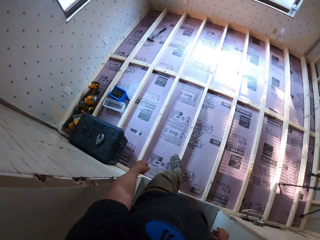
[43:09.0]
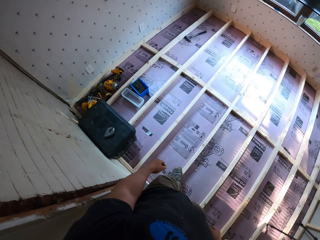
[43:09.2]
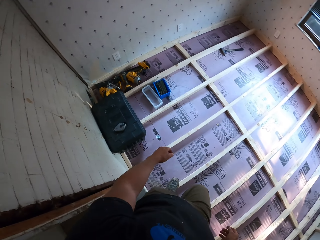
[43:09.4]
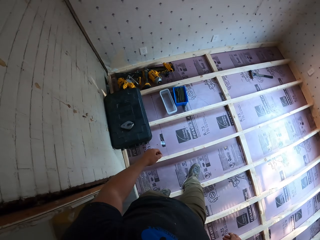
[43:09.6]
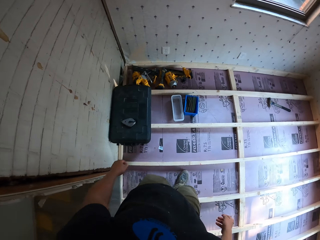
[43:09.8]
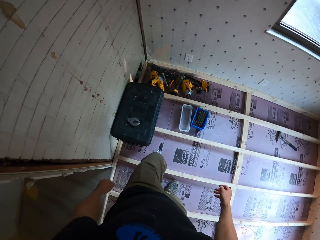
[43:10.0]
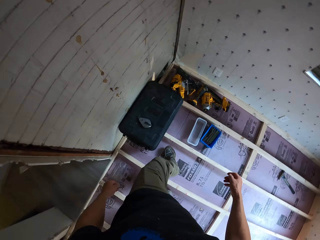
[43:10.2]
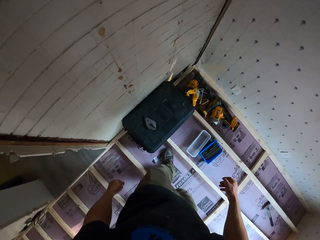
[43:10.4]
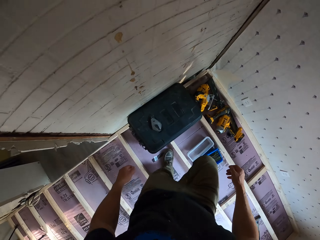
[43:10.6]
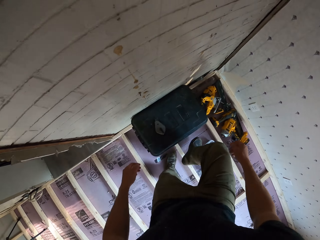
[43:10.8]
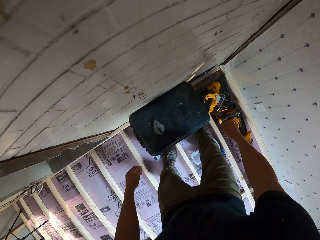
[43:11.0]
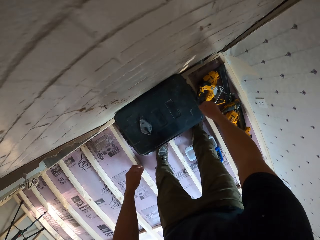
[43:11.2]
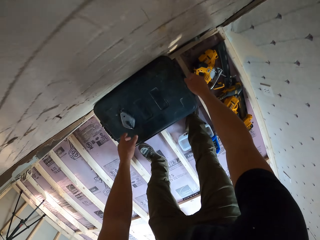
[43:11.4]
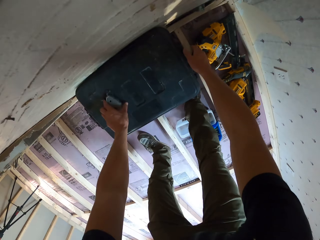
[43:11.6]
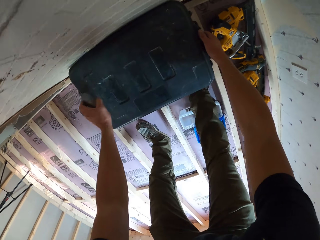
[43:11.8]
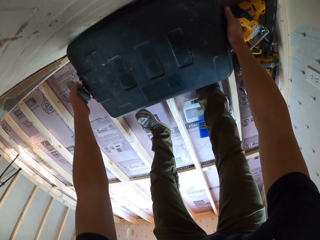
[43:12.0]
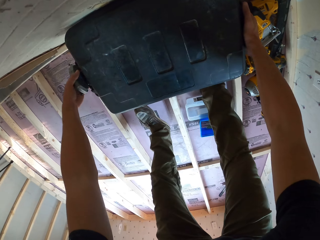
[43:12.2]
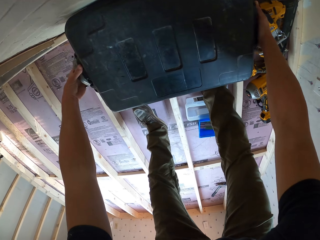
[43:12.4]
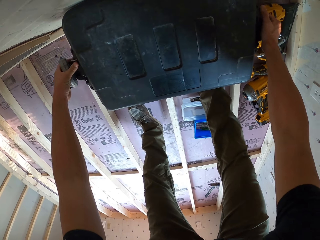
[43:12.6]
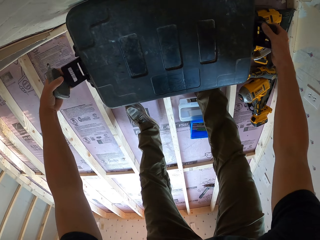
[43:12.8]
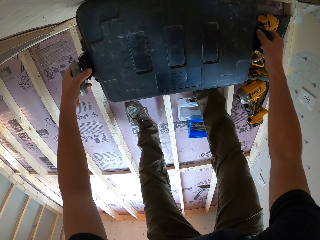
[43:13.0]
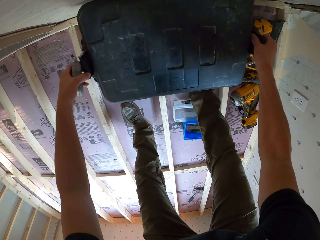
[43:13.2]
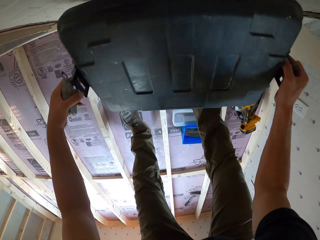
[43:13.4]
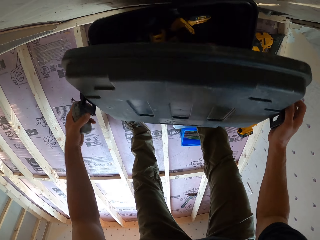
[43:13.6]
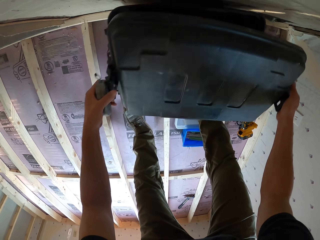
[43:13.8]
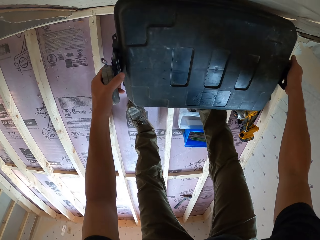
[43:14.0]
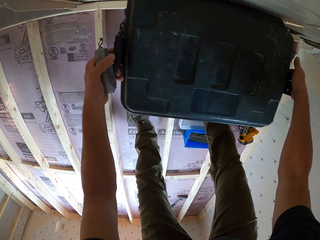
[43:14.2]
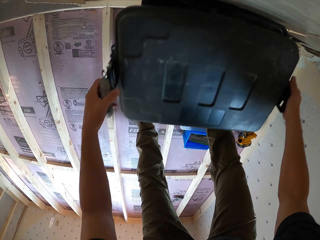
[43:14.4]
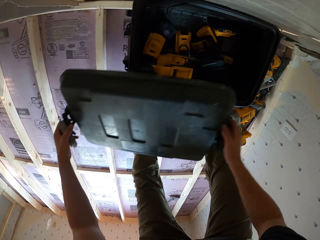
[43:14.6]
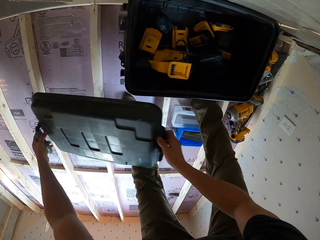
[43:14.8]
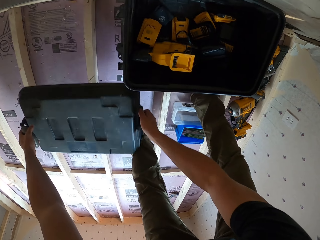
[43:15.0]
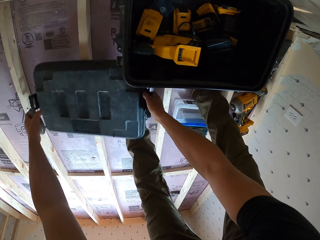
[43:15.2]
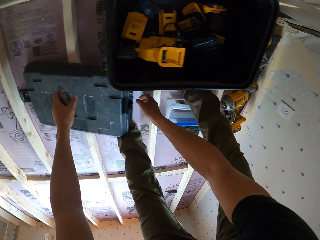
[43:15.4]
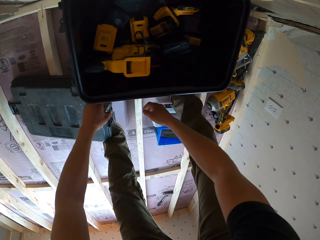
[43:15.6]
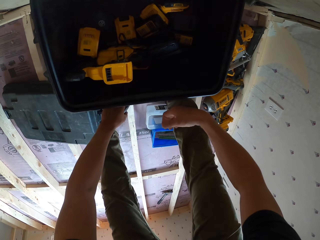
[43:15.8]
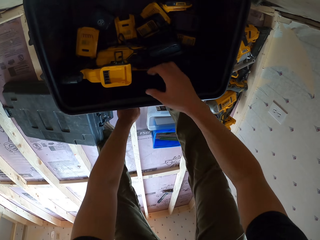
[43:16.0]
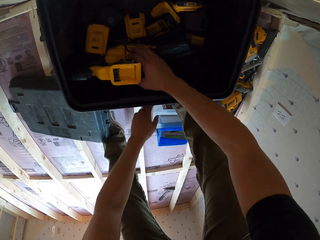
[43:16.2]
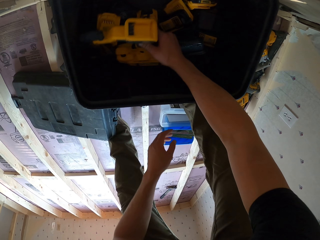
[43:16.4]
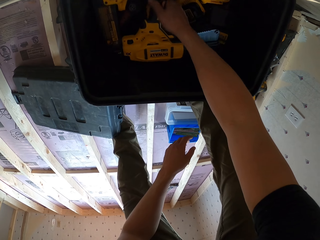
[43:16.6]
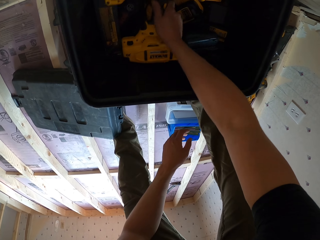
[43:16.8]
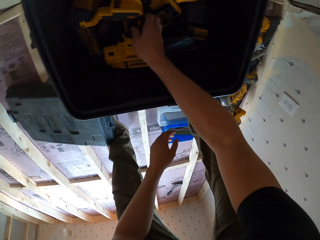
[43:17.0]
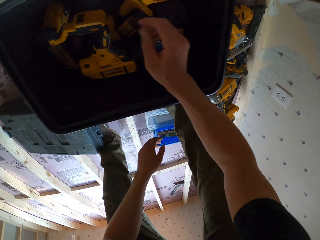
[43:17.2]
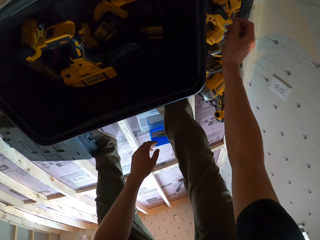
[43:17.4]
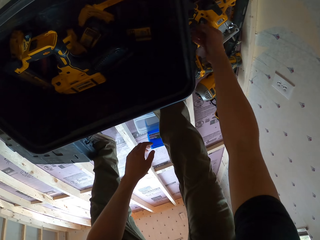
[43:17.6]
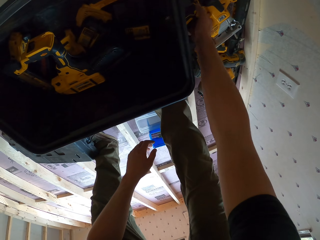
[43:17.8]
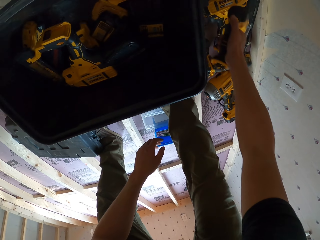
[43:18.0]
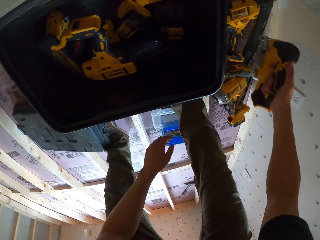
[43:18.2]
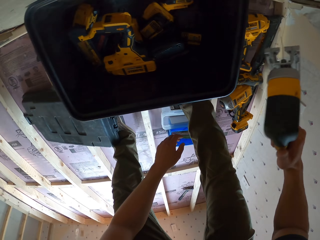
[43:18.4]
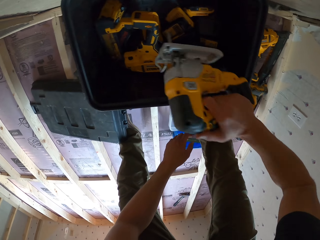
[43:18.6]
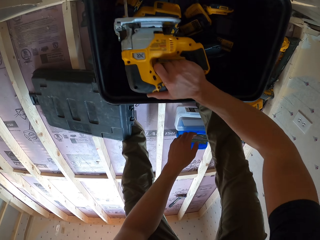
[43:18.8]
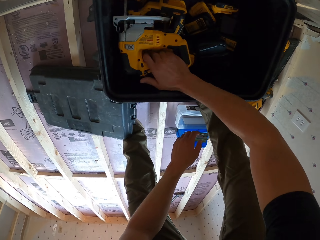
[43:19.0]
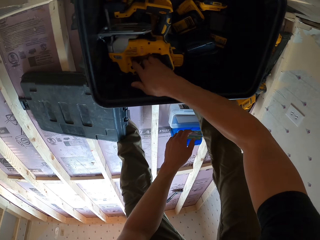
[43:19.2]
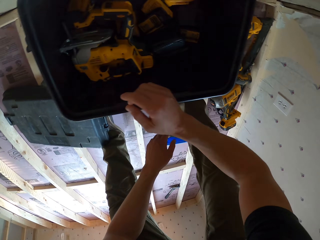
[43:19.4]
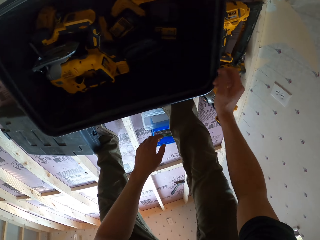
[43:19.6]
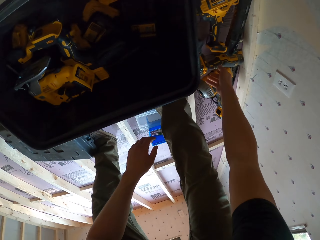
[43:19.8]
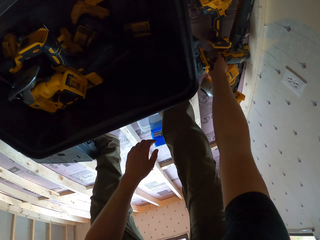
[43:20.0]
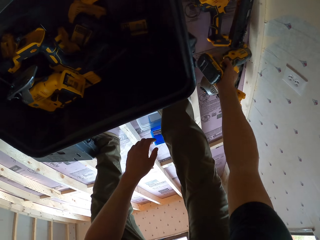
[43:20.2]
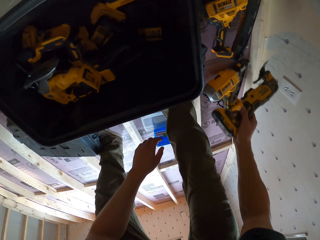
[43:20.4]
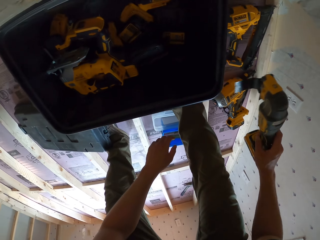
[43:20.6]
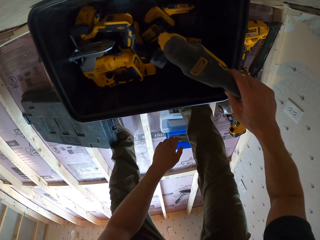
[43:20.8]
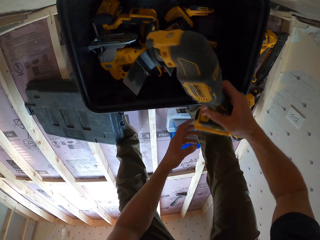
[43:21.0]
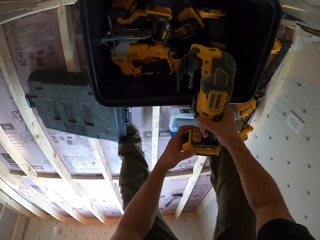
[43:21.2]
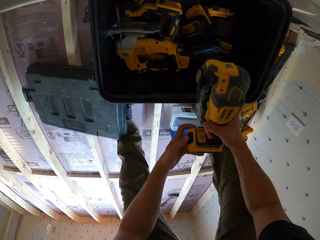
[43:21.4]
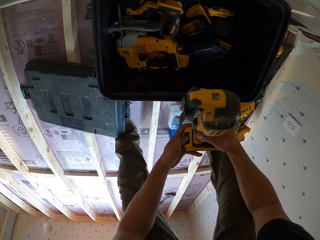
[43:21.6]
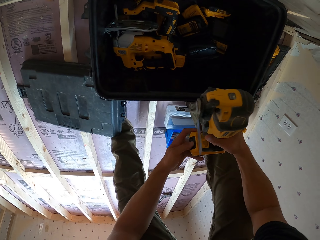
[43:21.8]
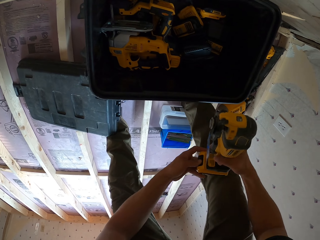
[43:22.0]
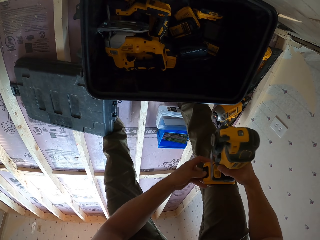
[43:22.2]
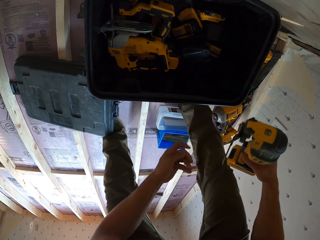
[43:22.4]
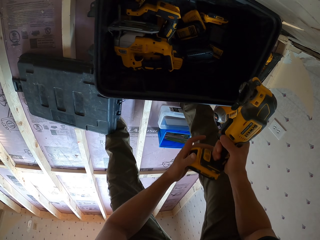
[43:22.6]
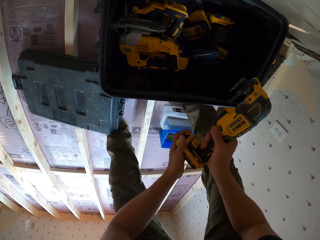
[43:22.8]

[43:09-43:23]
The camera wearer picks a tape measure. They open a tool box. They put a tool box top on the floor. They align a drill in the tool box, pick the drill, and put the drill or electric hand saw in the tool box. They put a reciprocating saw in the tool box. They pick a grip. They remove a battery in the grip.

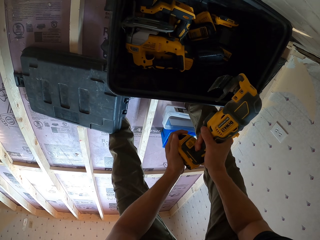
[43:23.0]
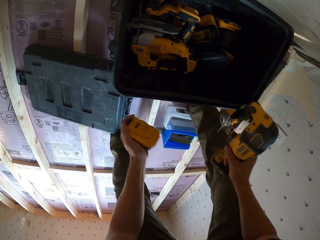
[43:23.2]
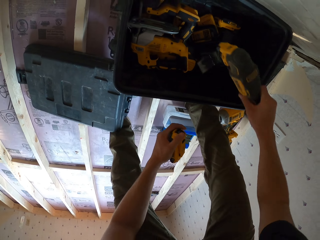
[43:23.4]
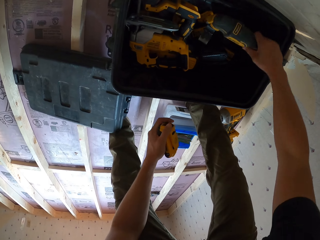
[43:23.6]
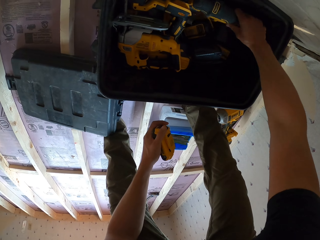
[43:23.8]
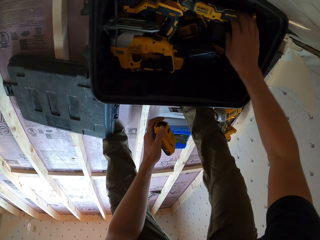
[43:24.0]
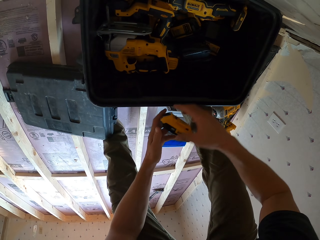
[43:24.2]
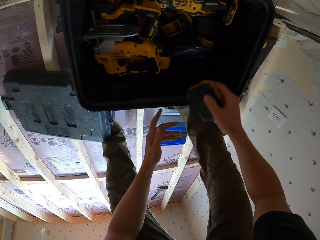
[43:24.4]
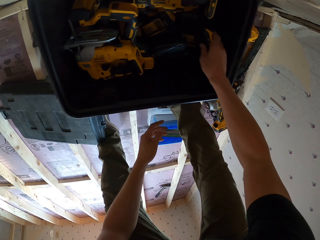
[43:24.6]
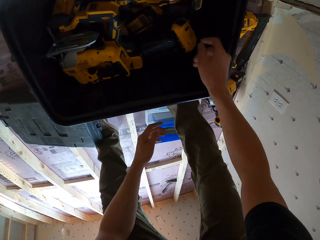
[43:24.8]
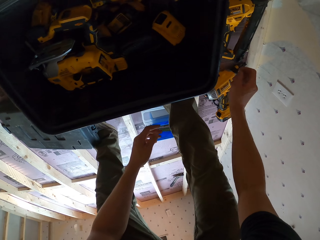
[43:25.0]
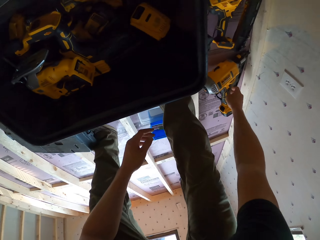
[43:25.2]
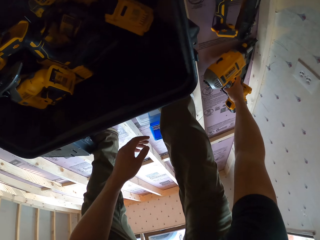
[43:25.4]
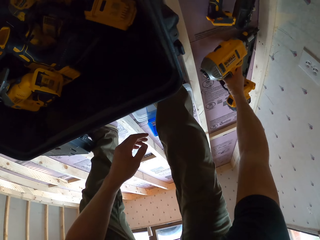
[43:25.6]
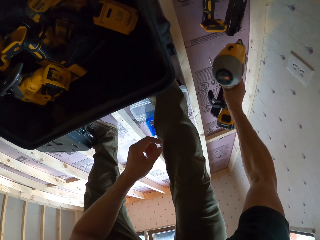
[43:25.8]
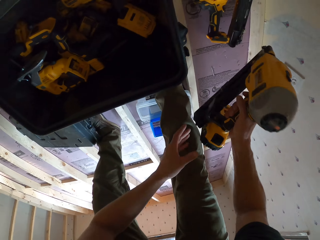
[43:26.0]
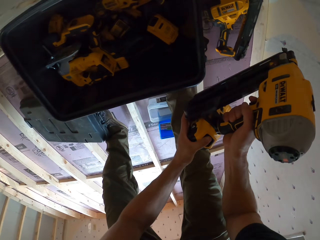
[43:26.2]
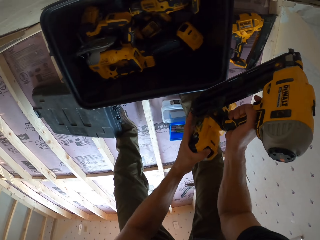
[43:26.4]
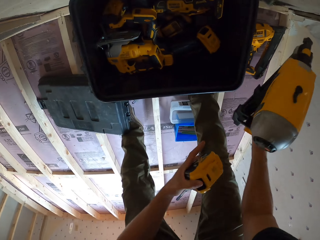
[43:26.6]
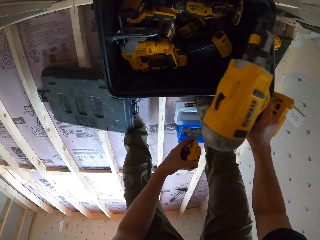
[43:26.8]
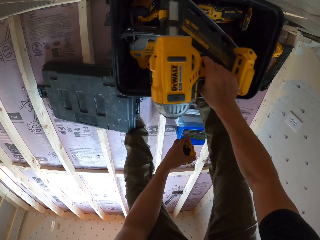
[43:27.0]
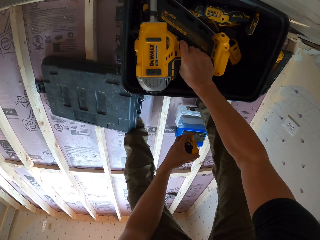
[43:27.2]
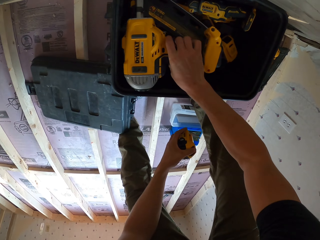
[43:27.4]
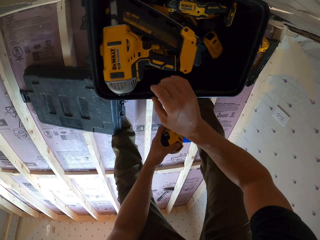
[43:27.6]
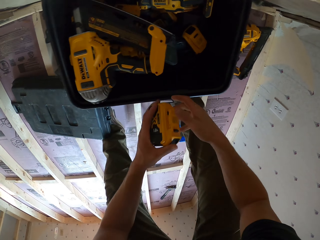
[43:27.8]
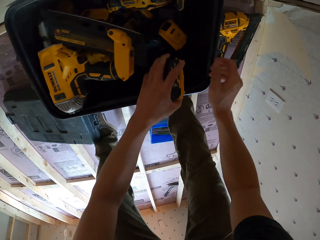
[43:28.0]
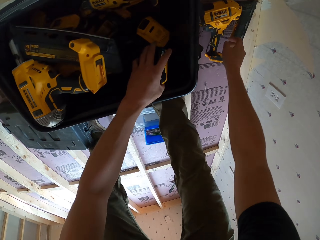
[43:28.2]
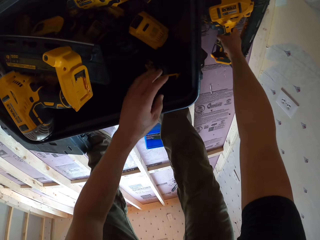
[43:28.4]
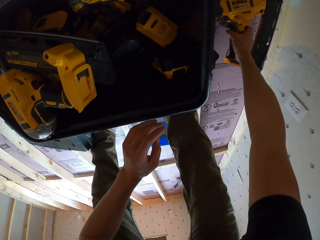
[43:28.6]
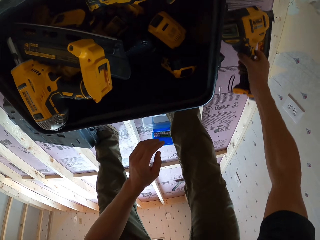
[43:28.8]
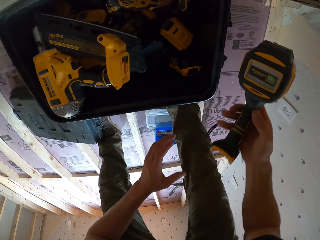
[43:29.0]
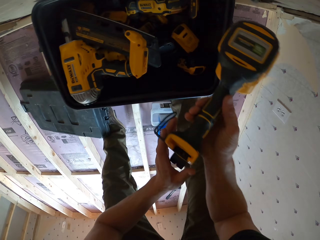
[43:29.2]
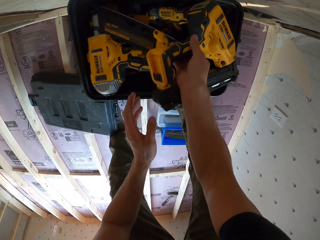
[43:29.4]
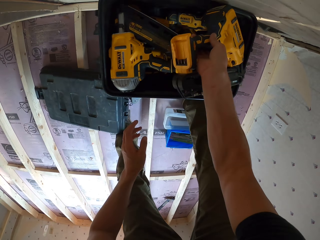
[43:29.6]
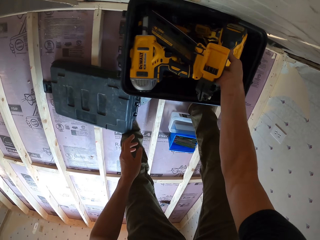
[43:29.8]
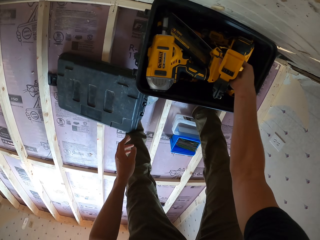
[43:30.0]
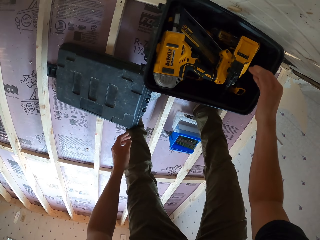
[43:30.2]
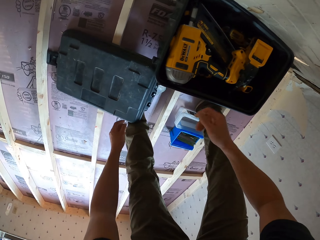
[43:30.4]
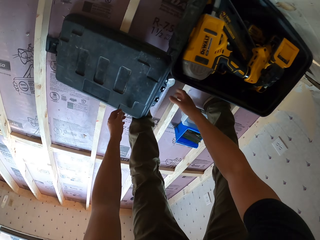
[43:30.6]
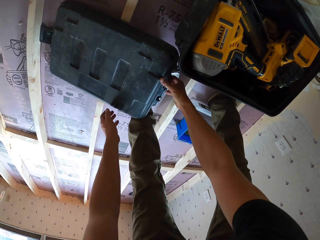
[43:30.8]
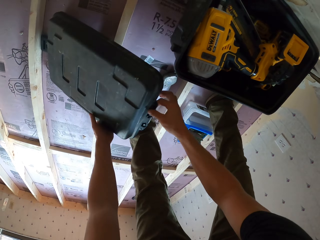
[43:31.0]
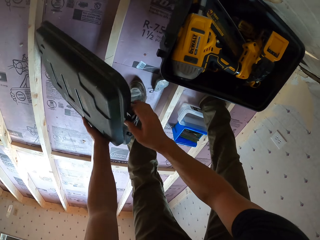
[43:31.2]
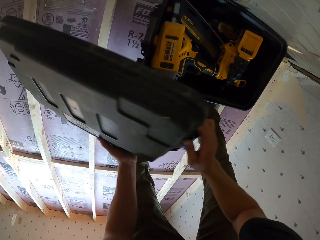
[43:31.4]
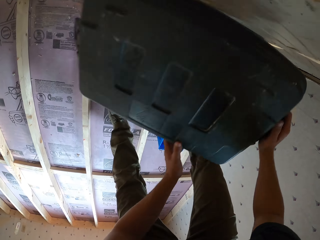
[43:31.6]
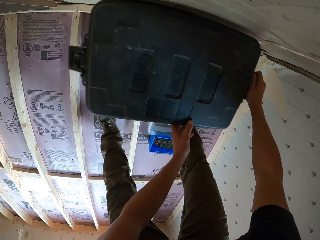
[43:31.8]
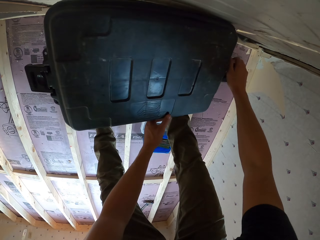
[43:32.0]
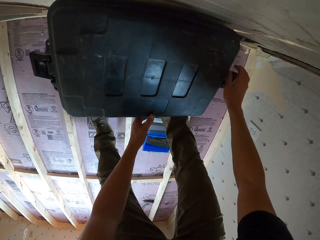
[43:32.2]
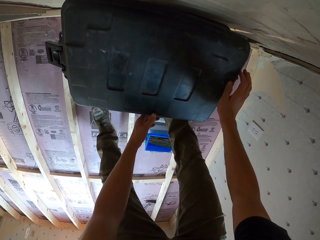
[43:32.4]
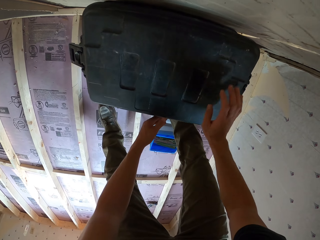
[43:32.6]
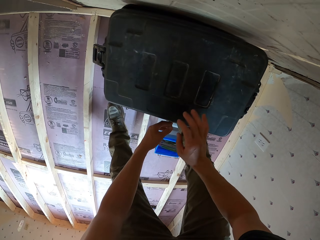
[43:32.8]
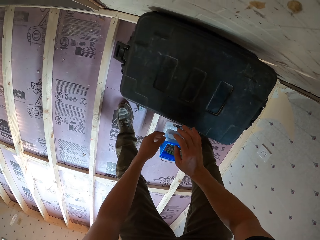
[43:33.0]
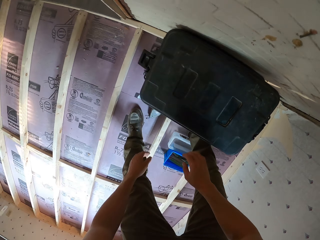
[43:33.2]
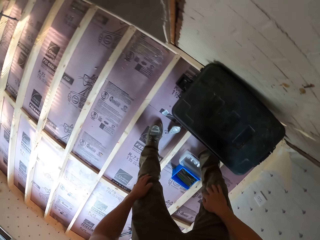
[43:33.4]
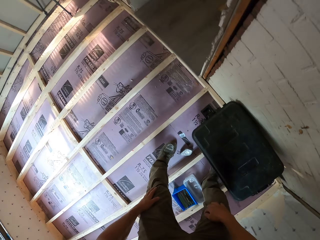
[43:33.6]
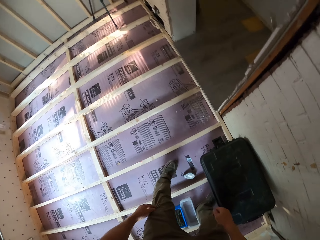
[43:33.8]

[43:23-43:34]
The camera wearer puts a grip in a tool box. They pass a battery to the right hand. They pass the battery to the right hand again. They pick a nail gun. They remove the battery. They put the nail gun or impact wrench in the tool box. They pass the battery to the right hand. They pick the nail gun. They put the nail gun in the tool box. They pick a lid. They close the tool box.
